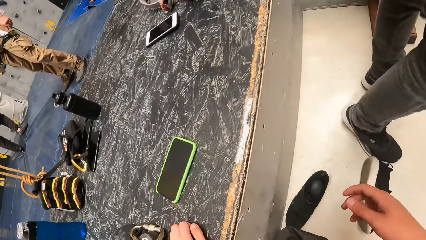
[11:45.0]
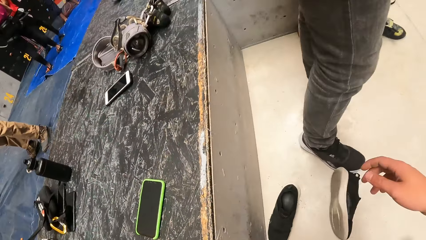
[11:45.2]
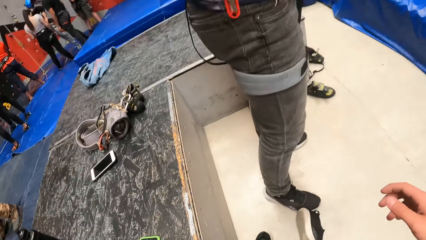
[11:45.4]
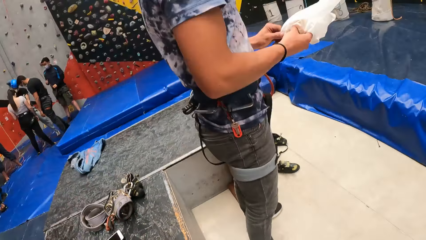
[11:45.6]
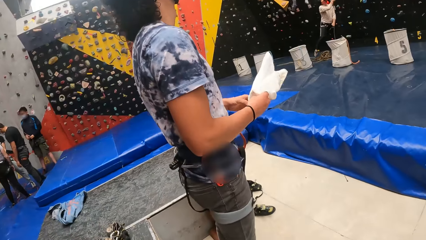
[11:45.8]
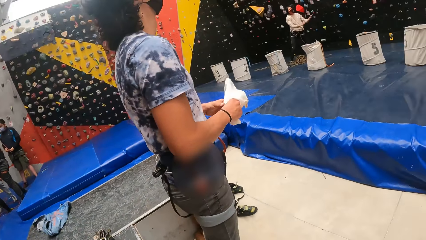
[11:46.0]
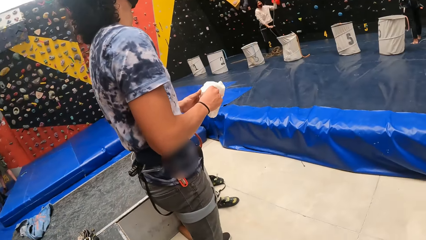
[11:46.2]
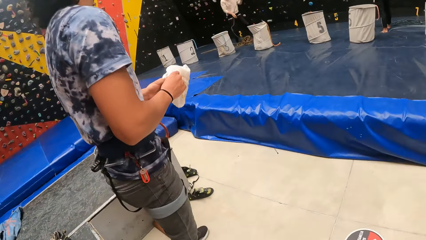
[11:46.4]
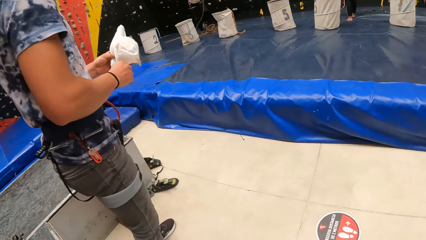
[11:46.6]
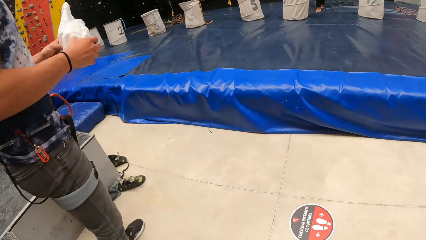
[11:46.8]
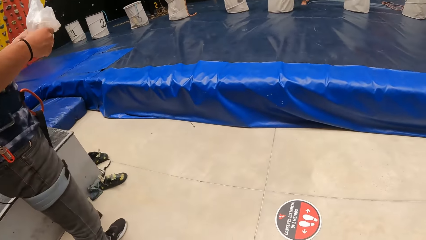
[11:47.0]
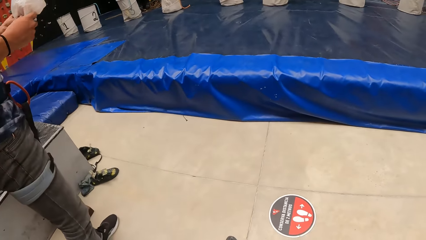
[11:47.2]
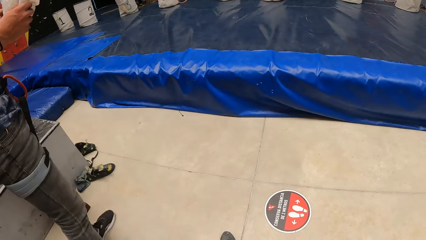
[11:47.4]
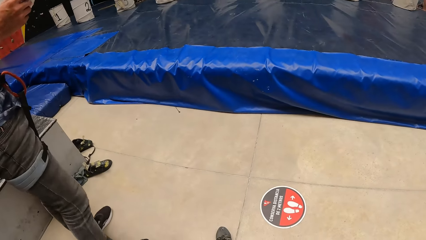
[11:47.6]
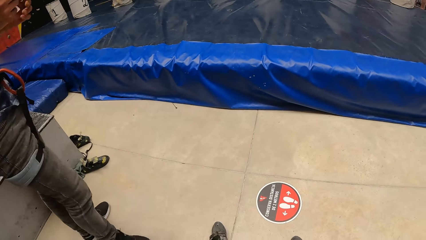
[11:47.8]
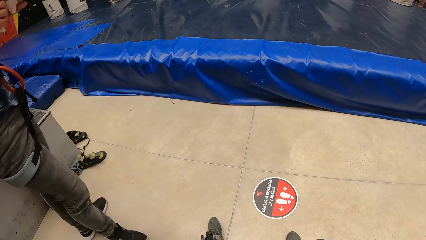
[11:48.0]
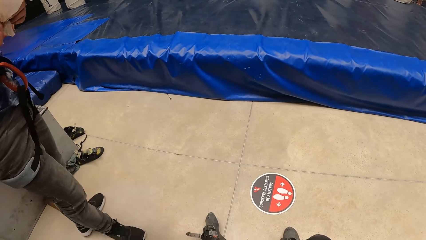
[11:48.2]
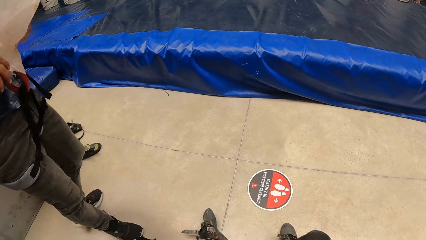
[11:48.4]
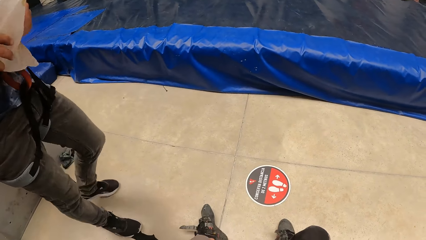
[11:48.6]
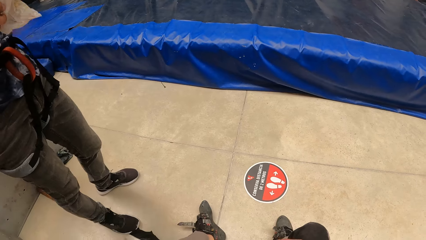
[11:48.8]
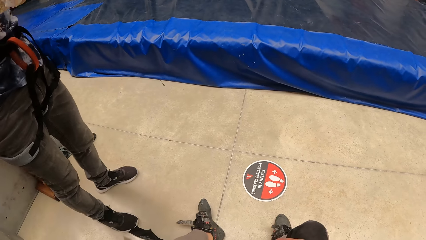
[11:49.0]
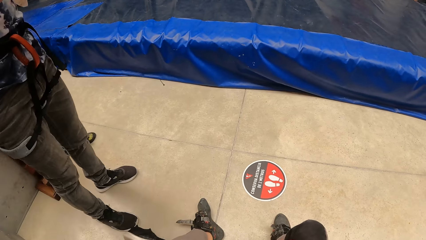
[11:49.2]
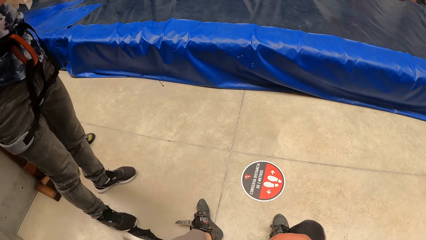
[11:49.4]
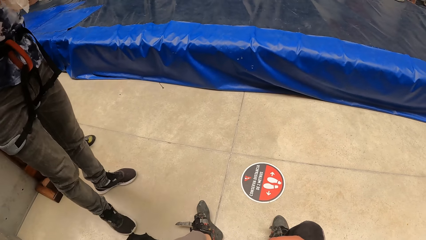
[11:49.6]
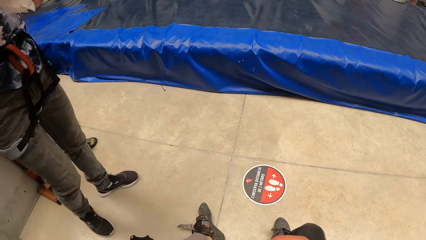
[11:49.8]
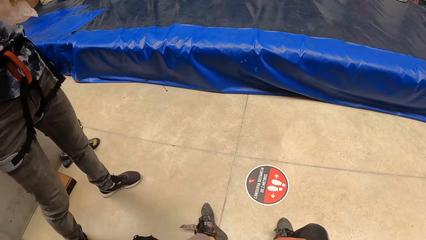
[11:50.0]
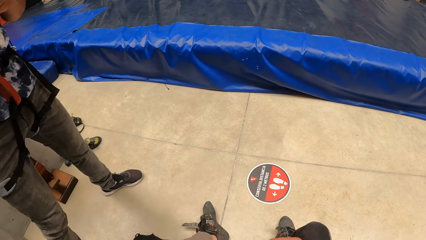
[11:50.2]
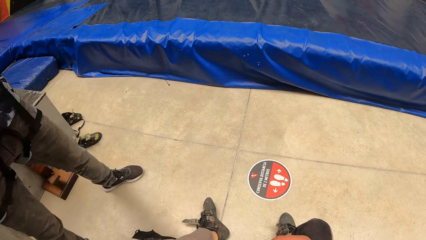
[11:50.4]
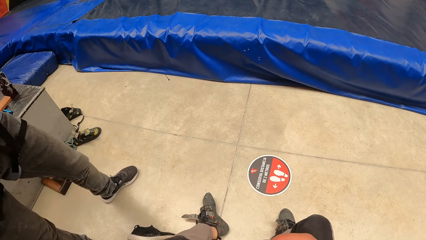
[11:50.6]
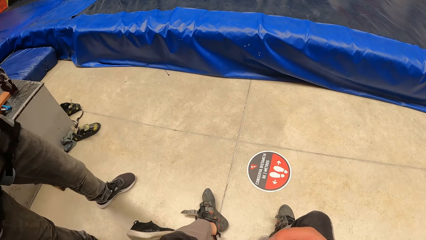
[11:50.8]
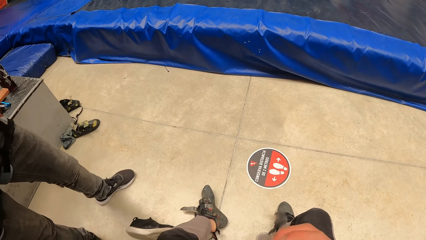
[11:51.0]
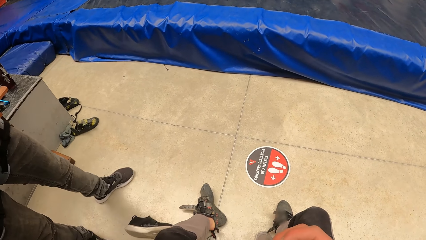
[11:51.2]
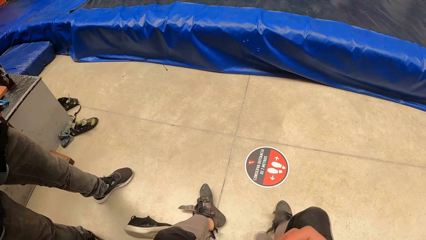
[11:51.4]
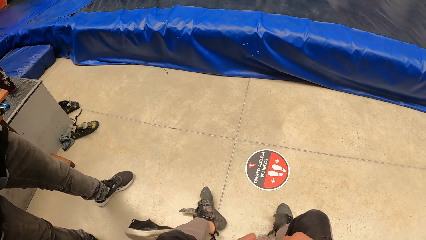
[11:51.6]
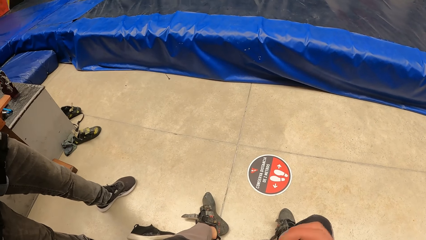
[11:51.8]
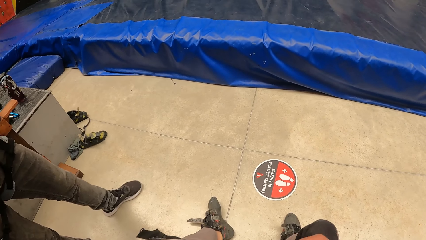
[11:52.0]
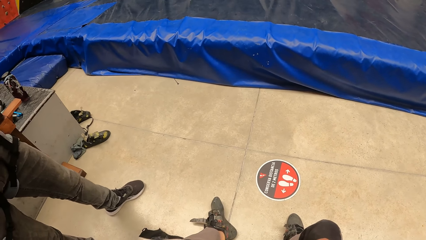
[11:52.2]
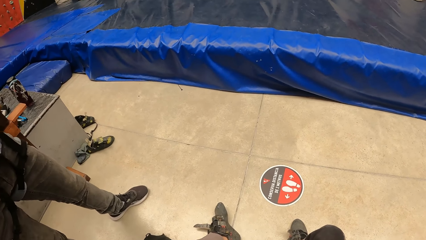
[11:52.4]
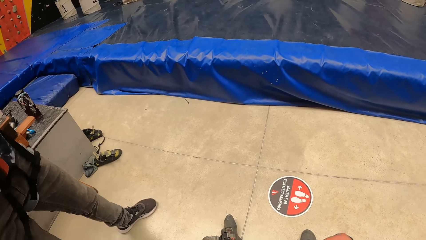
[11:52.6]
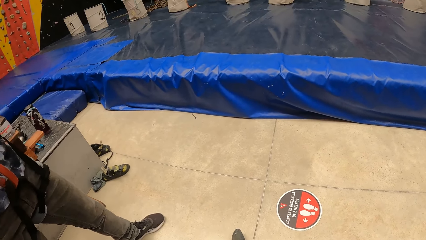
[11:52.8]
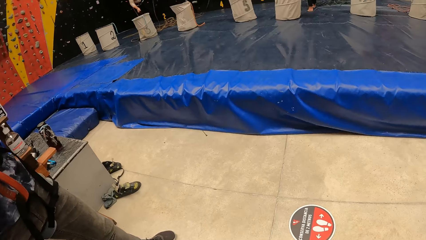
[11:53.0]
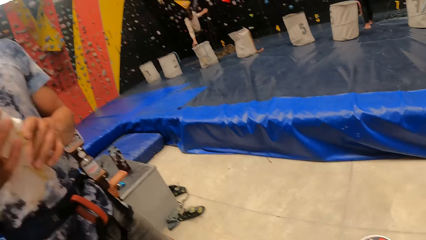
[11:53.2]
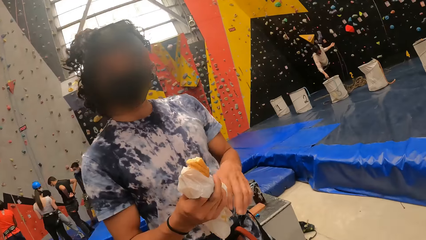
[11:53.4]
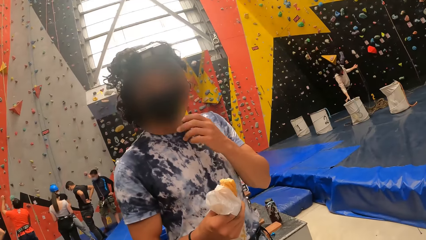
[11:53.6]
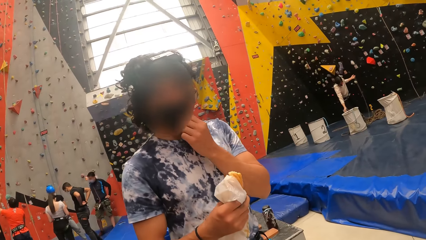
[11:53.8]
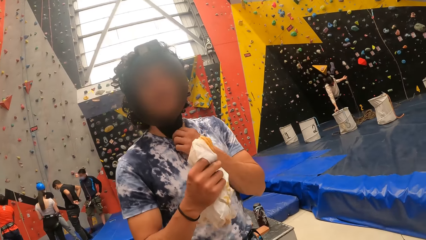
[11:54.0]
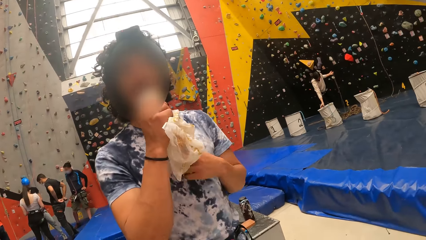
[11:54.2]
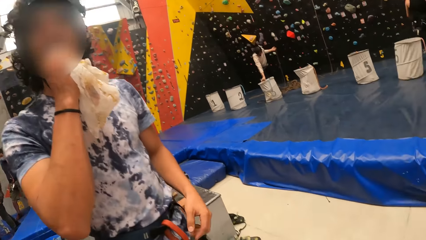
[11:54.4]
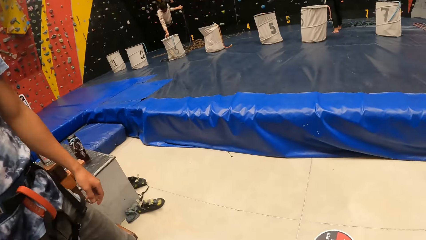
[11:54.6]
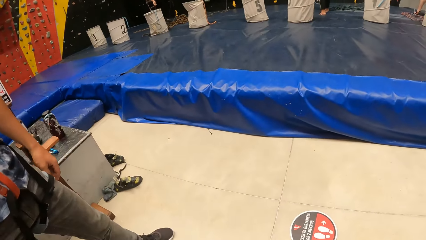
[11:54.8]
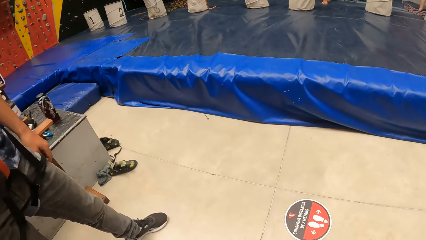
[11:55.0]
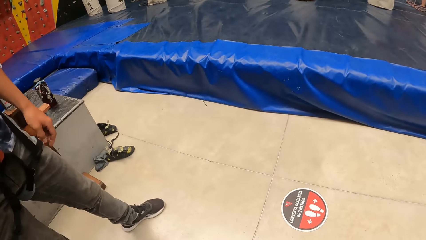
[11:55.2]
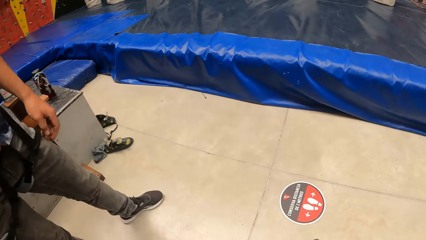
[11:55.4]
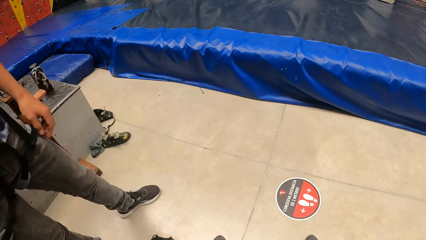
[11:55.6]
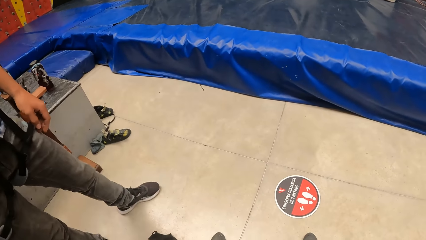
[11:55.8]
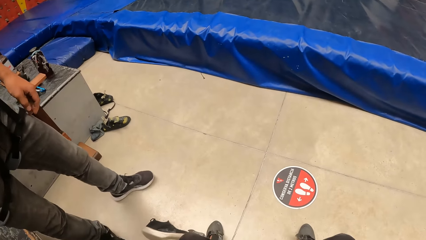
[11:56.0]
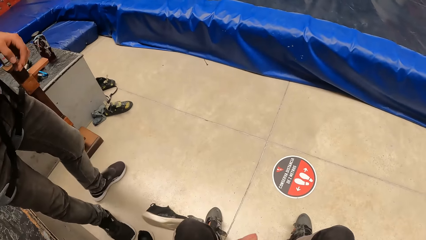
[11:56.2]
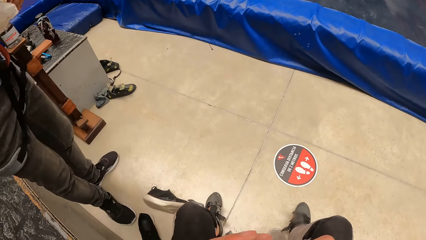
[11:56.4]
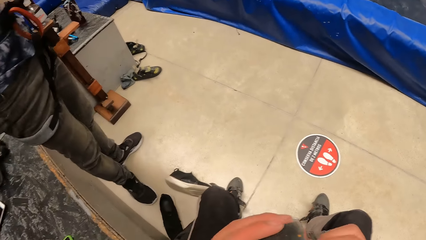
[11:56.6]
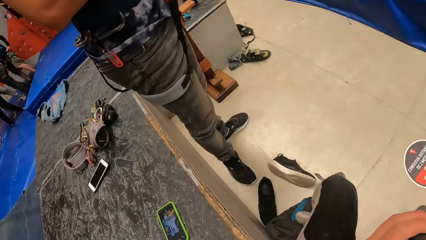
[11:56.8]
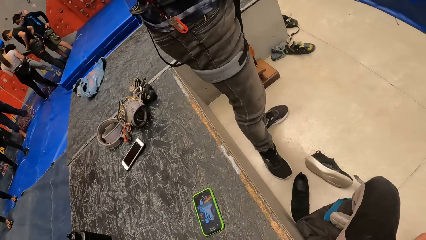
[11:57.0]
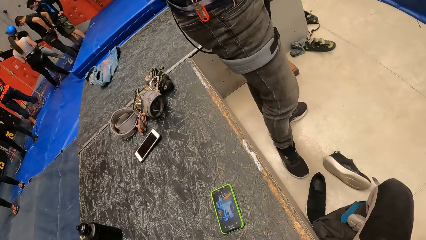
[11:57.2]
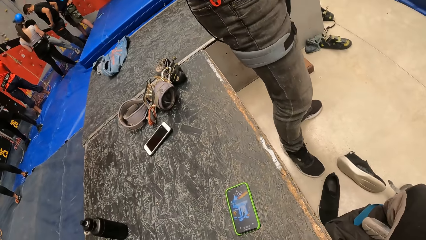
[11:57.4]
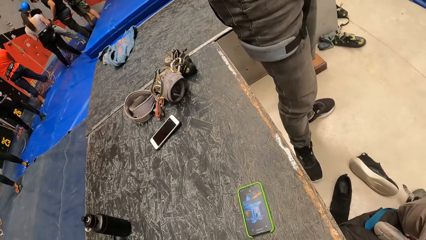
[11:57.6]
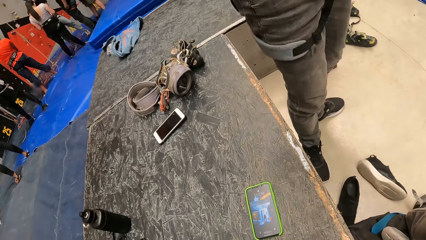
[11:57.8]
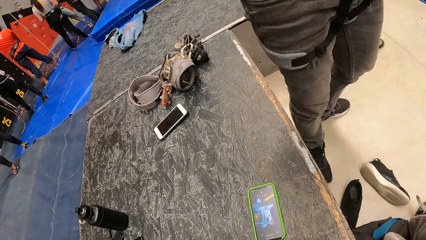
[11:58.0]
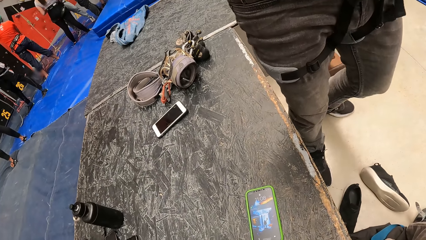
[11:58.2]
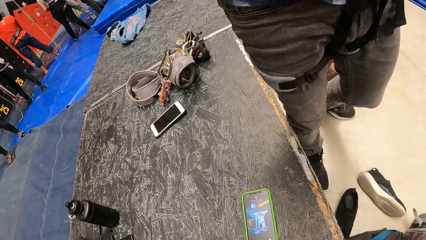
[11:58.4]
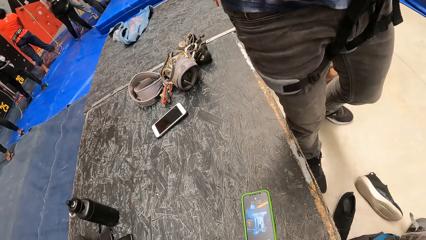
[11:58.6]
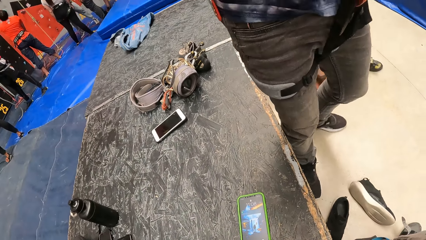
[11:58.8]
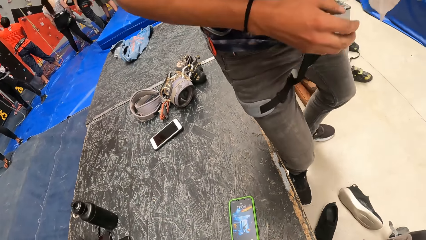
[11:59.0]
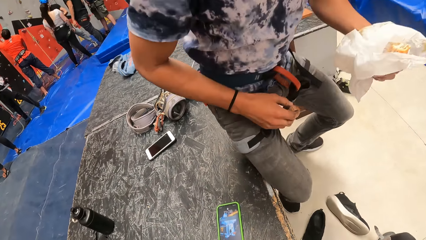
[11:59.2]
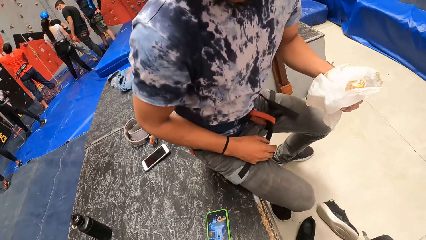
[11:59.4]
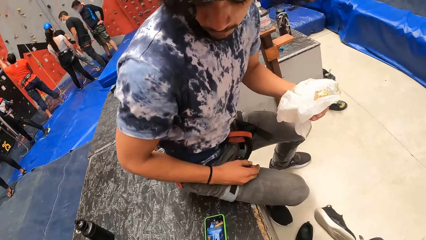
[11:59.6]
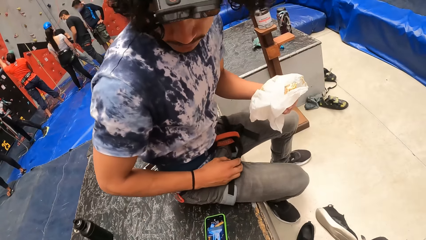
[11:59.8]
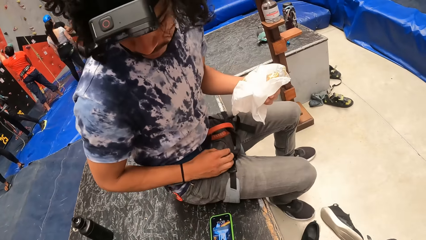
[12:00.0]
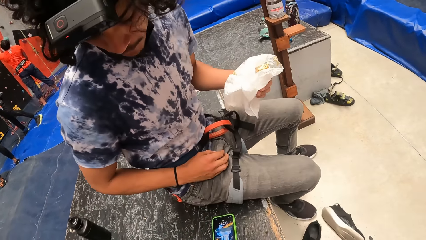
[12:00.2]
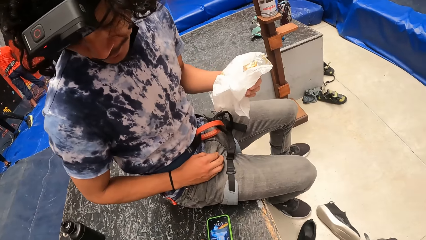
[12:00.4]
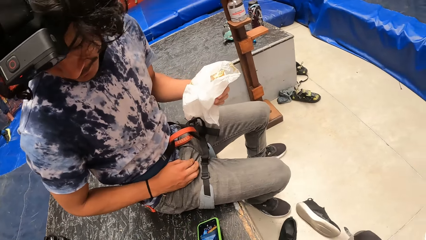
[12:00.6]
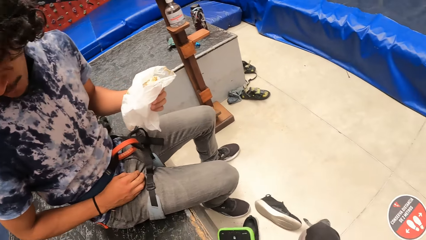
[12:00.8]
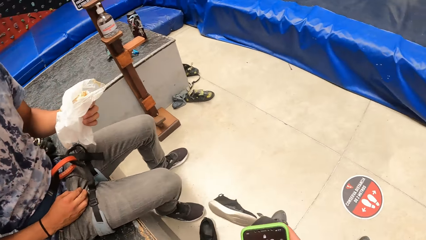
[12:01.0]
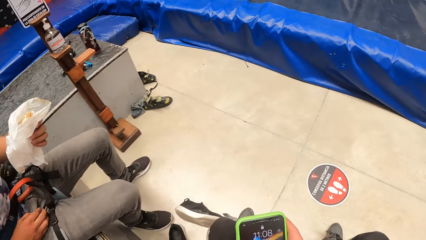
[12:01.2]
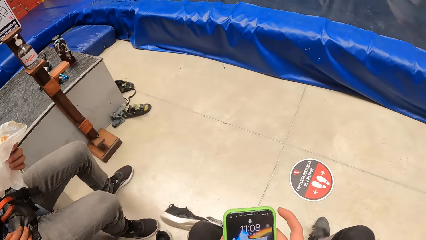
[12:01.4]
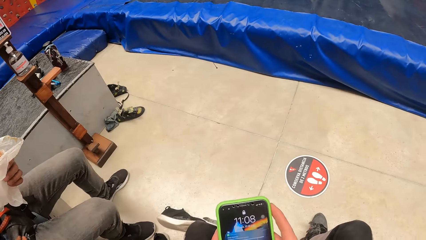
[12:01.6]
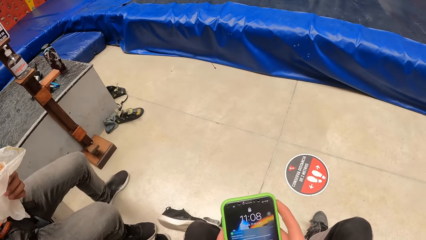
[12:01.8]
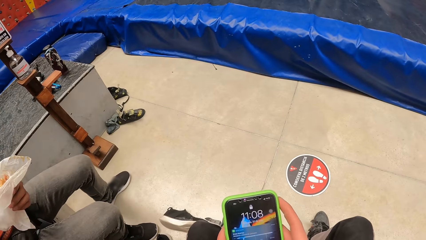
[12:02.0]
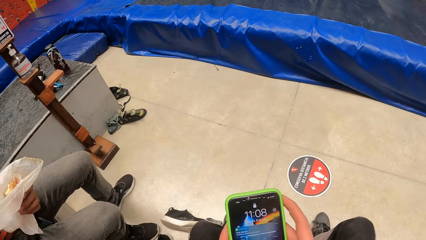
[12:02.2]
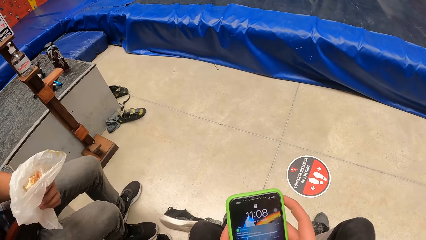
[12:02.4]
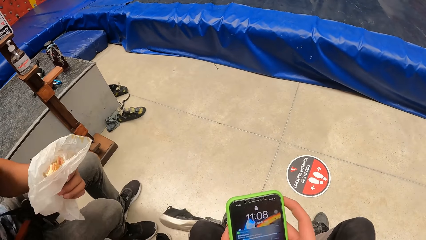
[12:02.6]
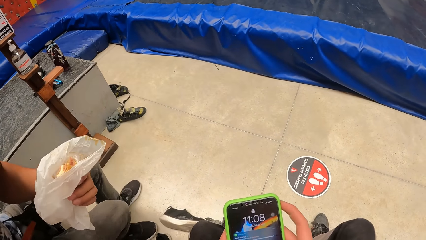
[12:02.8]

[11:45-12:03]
The camera wearer turns around and sits down. A man holds a paper. The camera wearer looks around. The man stands beside the camera wearer. The man removes the mask and eats a snack. The camera wearer stands beside the man. They turn around. The man sits on the surface. The camera wearer picks up the phone. They use the phone. They hold the phone.
